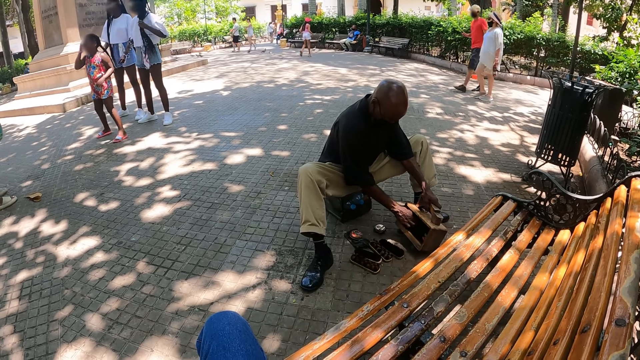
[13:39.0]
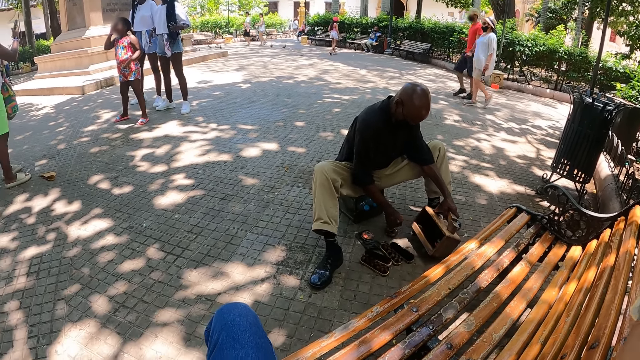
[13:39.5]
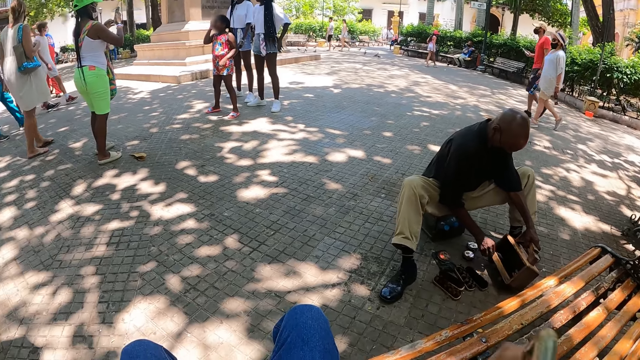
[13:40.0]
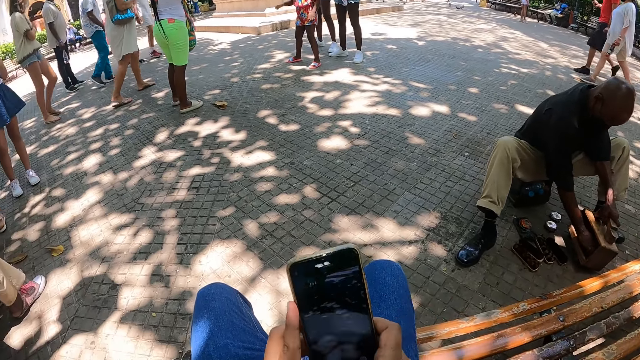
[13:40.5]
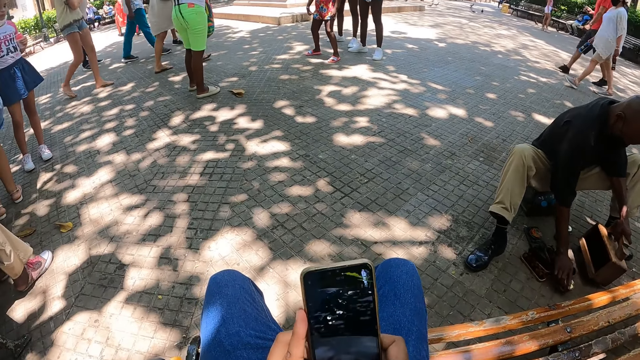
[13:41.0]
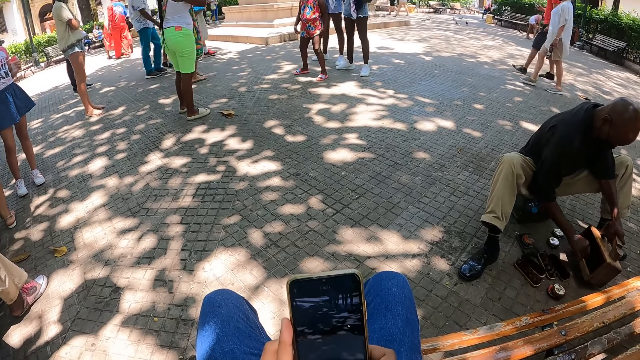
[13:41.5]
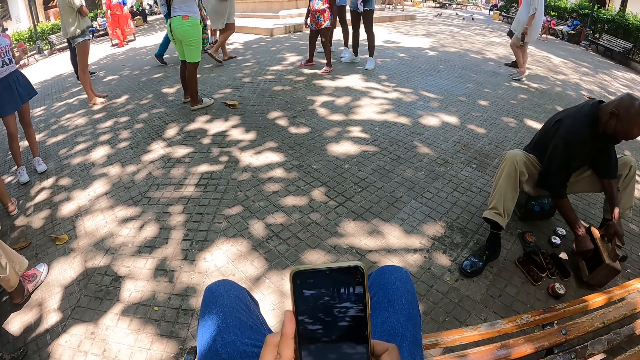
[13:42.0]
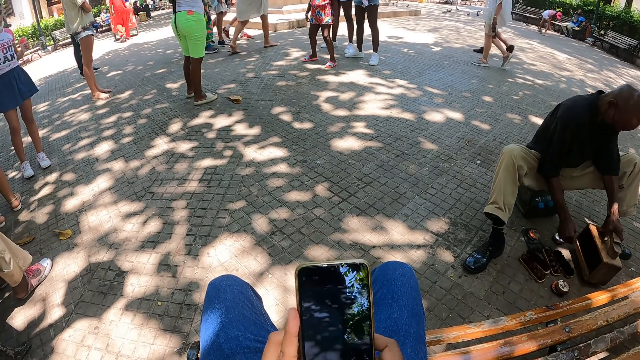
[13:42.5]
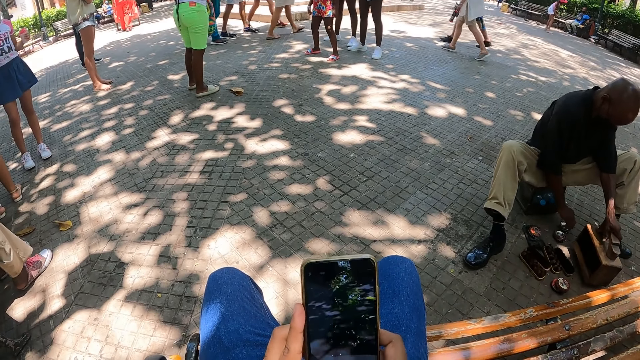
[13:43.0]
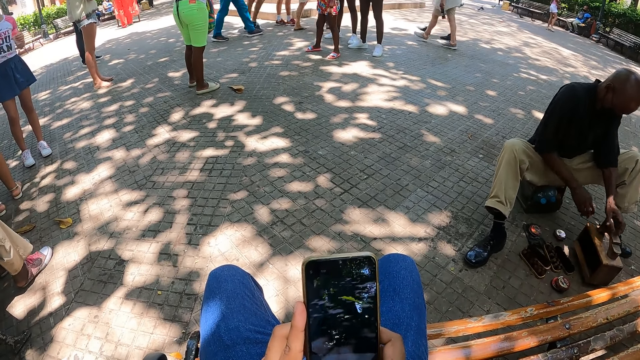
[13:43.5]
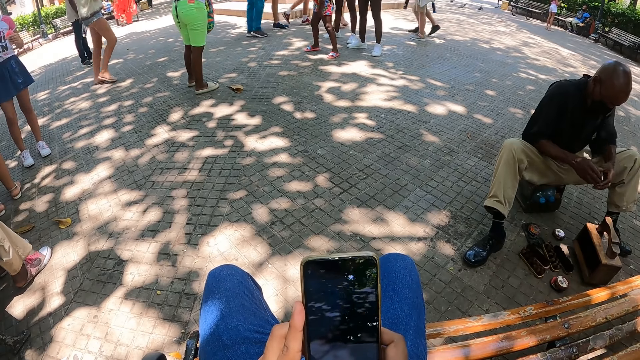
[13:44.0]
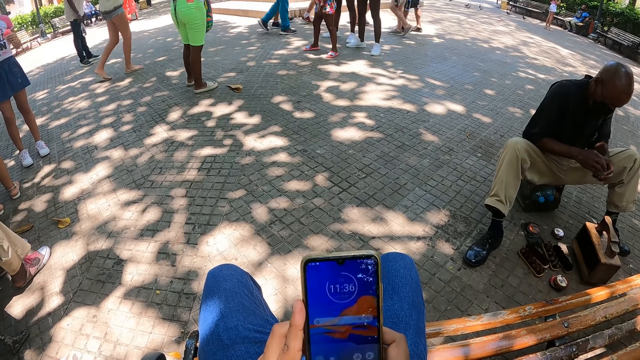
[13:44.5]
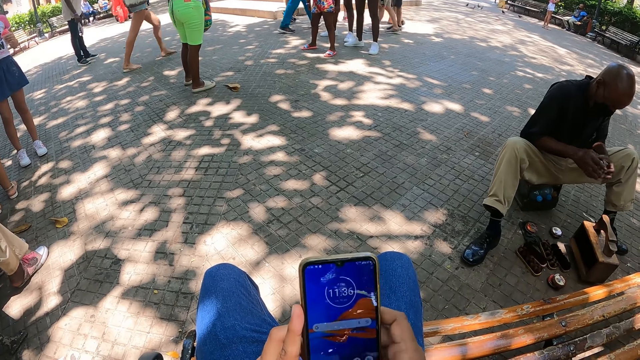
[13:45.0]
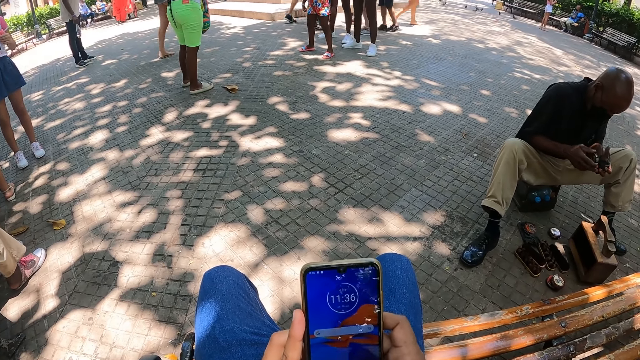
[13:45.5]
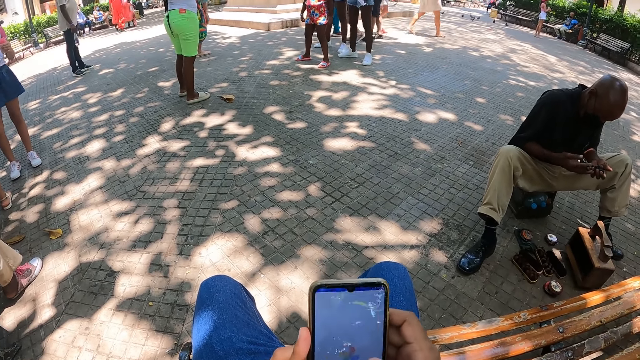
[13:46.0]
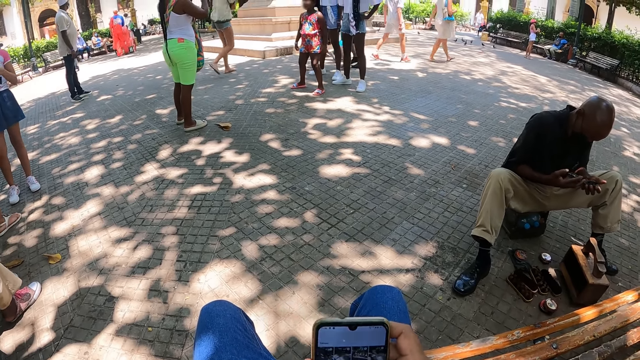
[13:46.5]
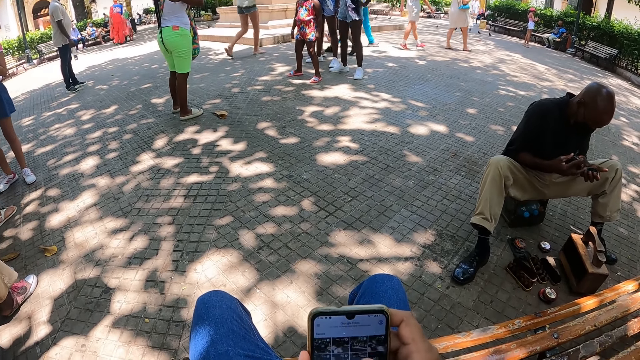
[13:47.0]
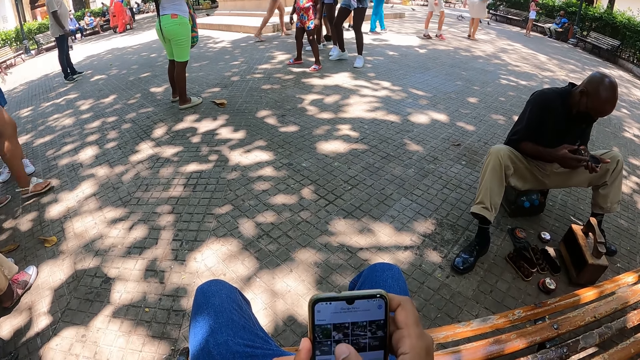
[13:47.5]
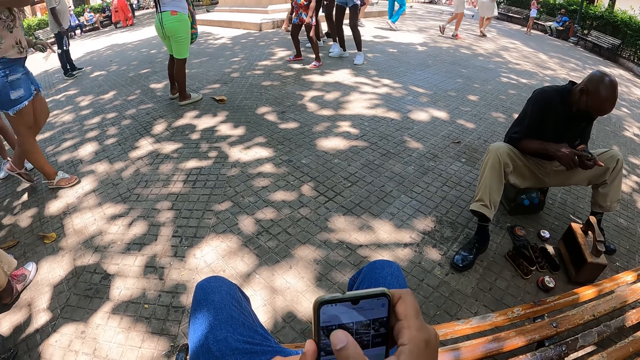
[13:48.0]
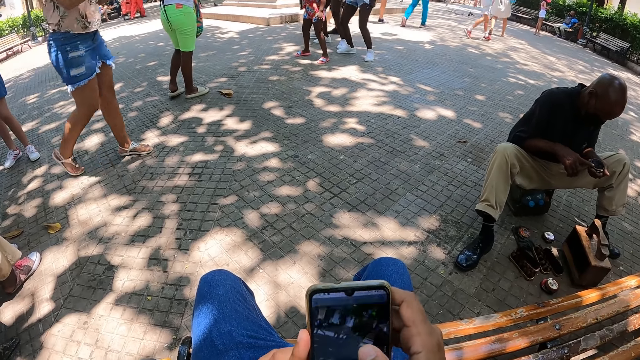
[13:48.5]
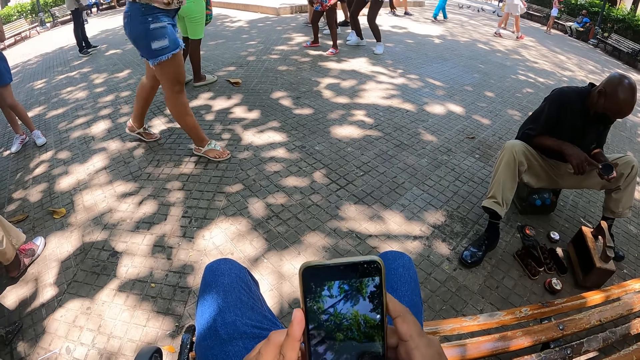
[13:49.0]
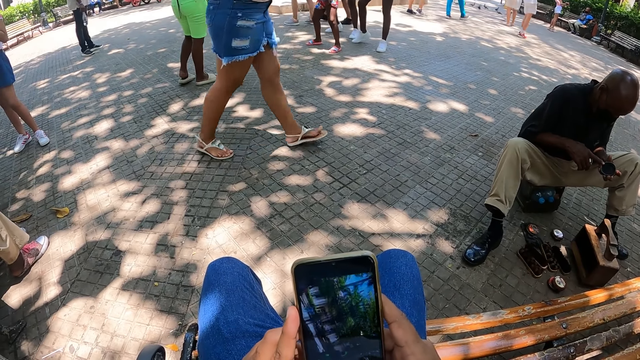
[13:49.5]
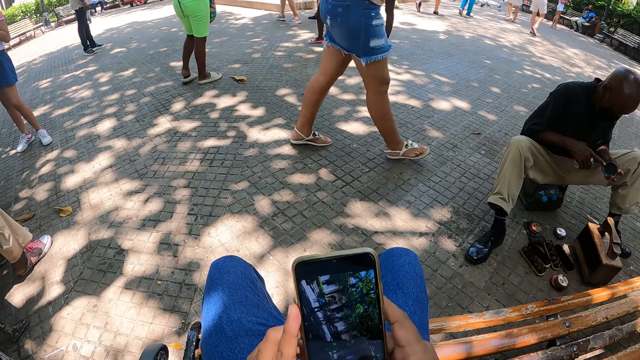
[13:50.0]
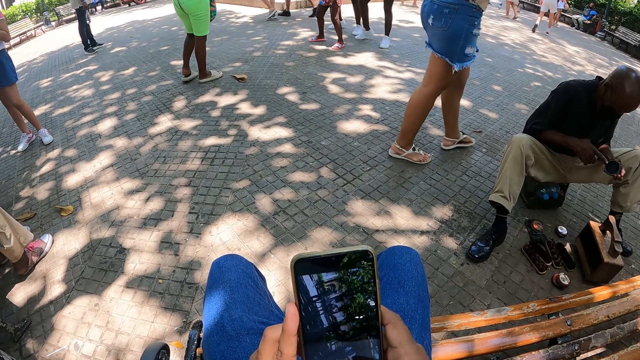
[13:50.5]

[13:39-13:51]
The camera wearer operates the phone. They scroll through their phone with the right hand.

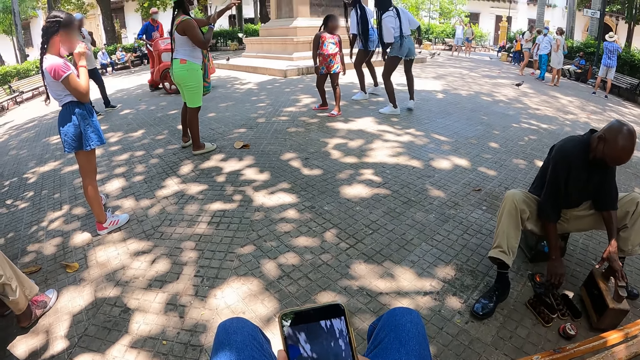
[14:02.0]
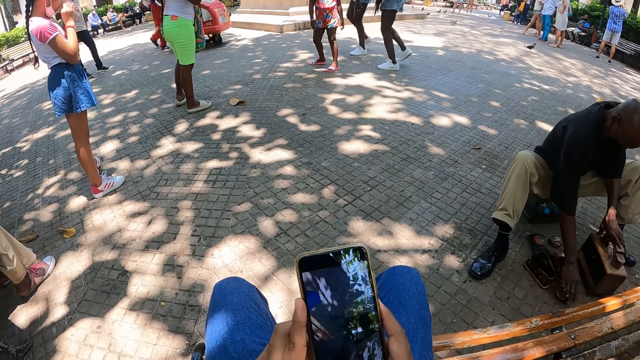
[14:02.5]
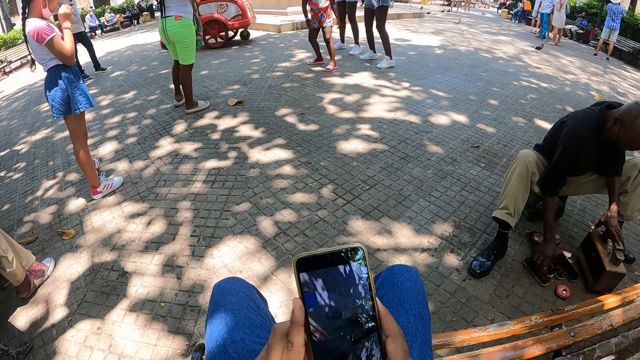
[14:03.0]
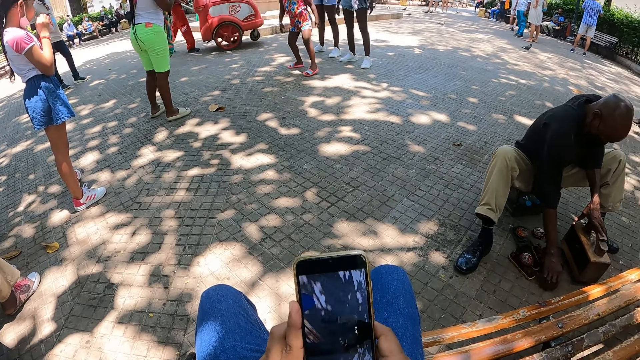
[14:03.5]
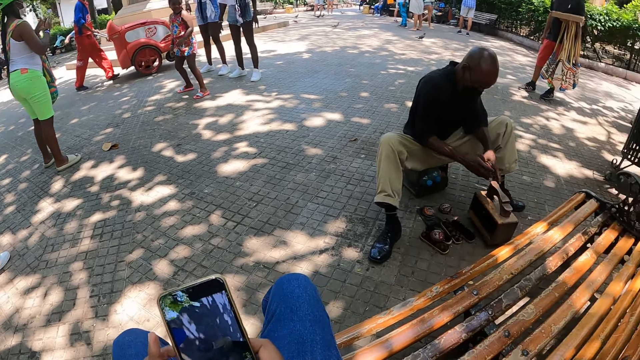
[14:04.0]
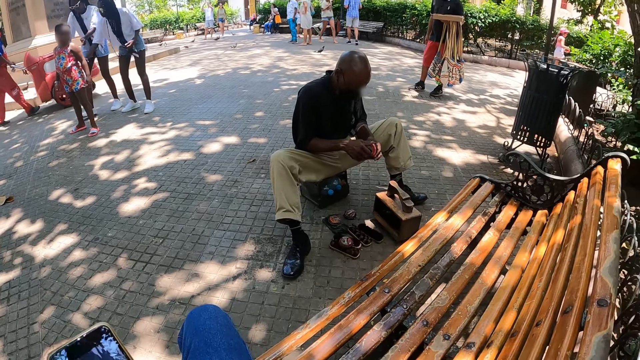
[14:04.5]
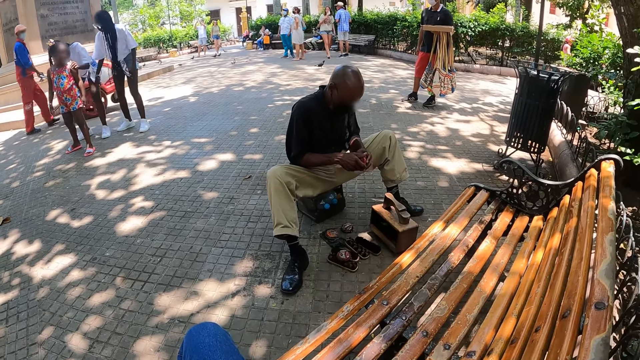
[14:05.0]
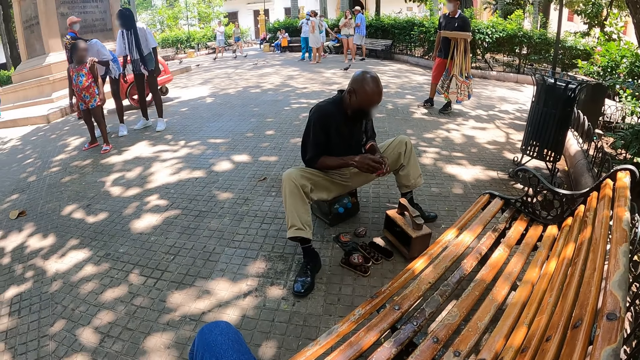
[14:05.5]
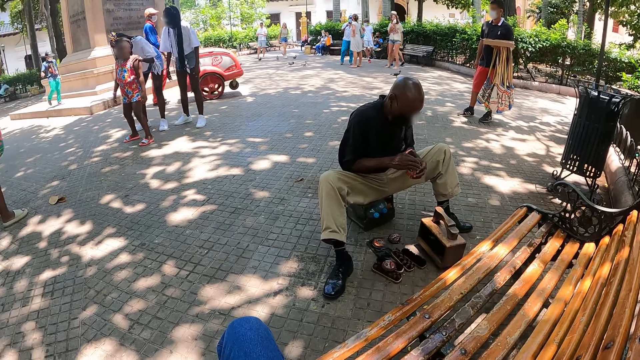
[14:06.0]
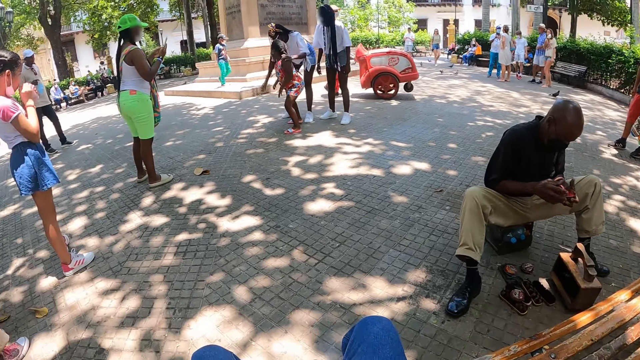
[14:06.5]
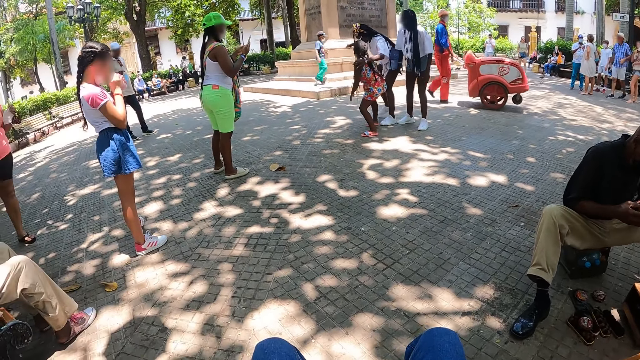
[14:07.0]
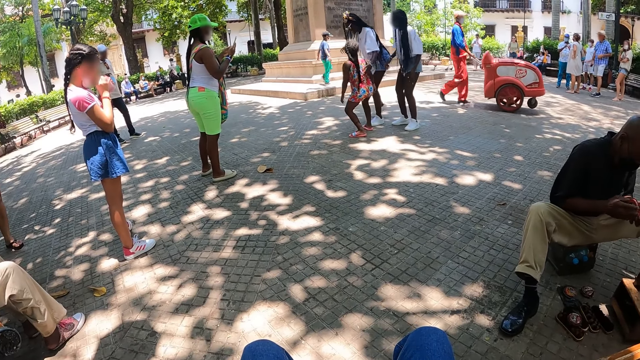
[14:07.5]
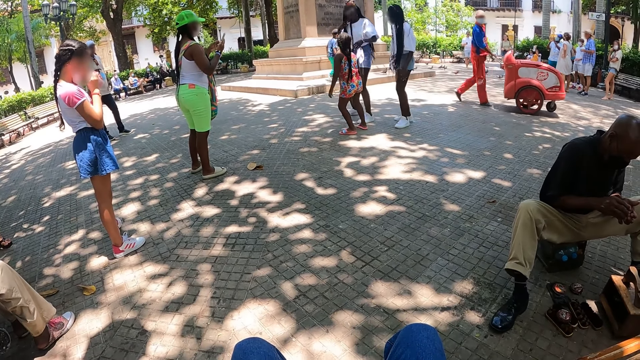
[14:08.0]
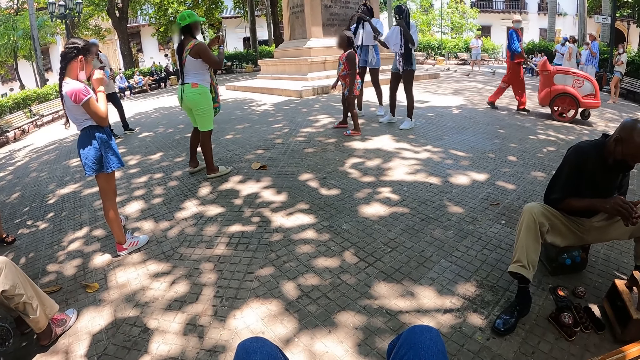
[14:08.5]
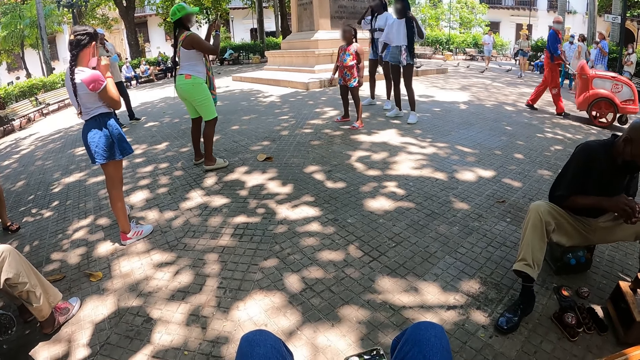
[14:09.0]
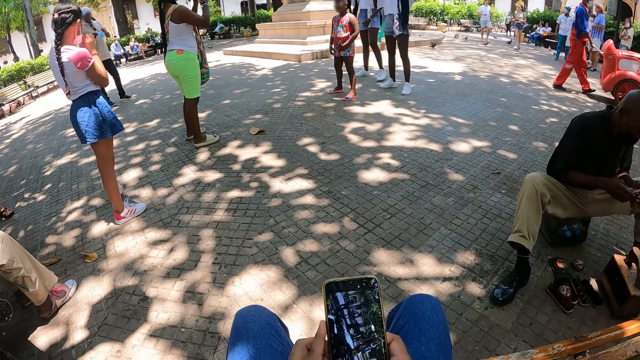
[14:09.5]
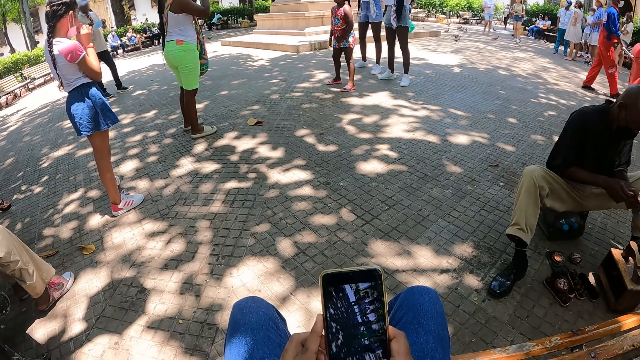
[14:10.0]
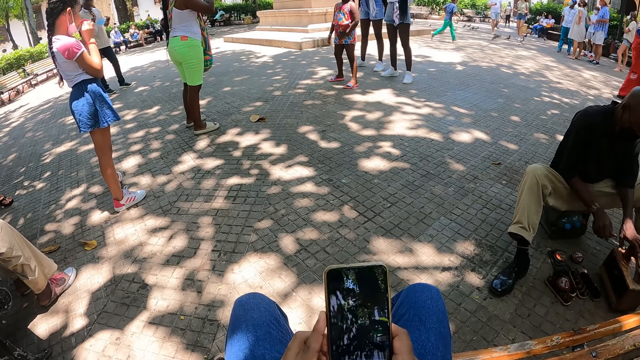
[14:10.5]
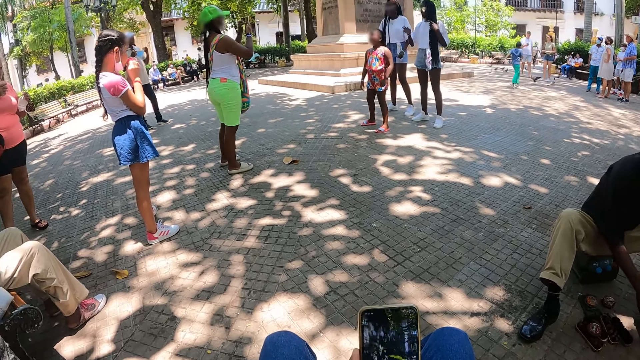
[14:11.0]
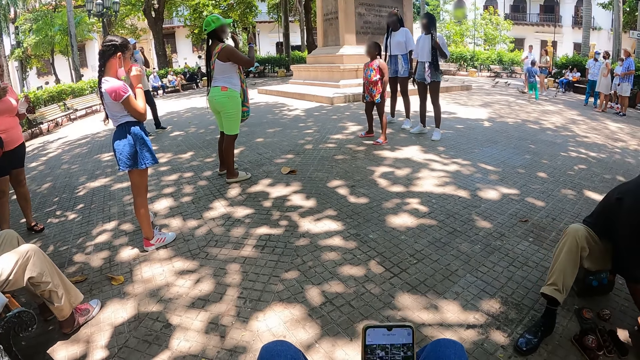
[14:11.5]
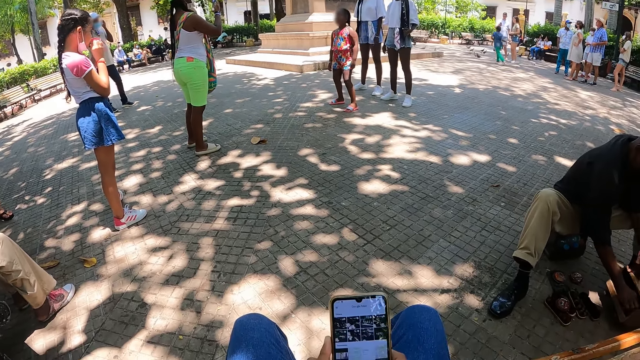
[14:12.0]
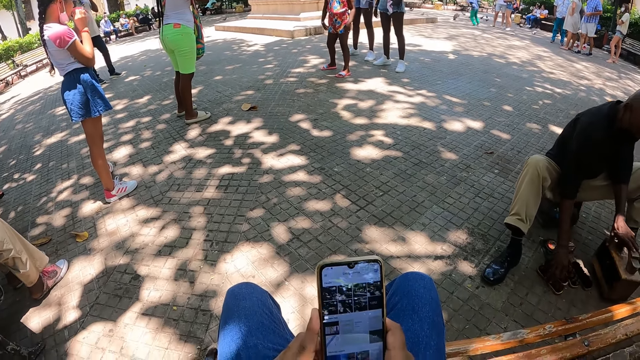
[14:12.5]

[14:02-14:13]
The camera wearer looks around in a park.
